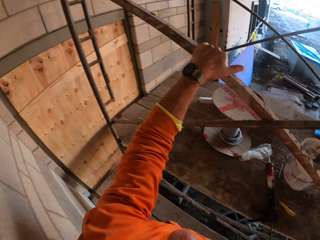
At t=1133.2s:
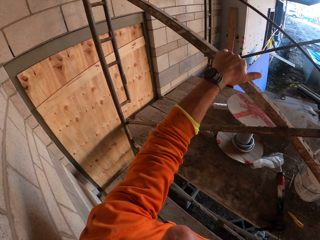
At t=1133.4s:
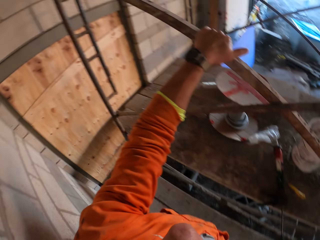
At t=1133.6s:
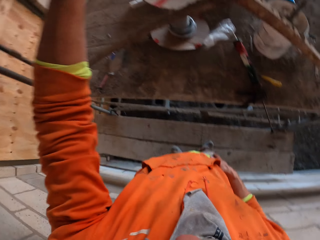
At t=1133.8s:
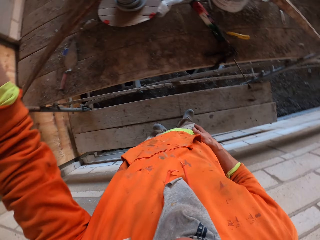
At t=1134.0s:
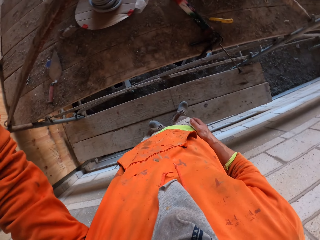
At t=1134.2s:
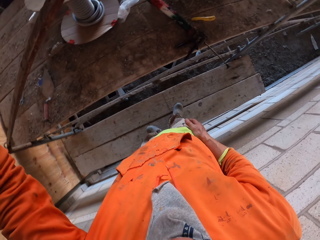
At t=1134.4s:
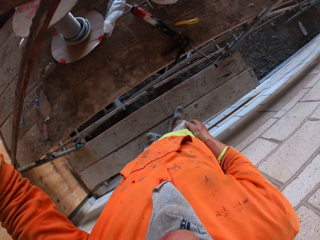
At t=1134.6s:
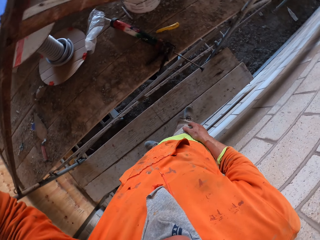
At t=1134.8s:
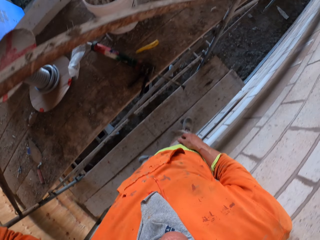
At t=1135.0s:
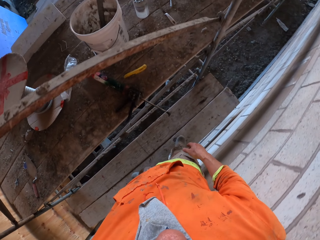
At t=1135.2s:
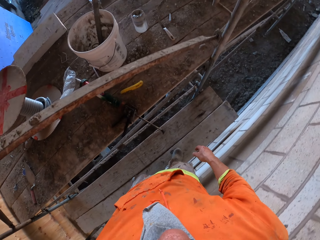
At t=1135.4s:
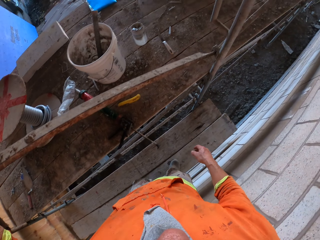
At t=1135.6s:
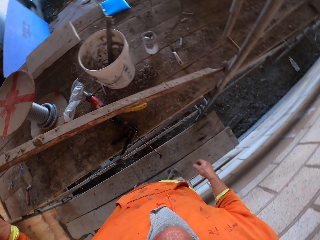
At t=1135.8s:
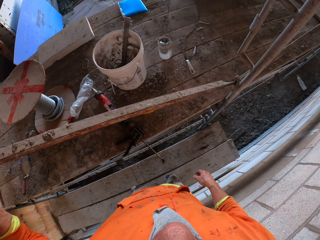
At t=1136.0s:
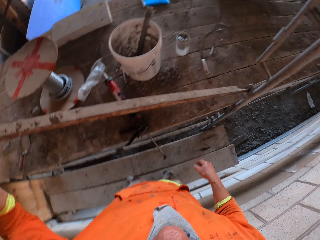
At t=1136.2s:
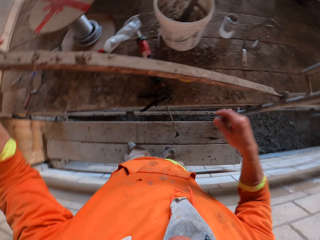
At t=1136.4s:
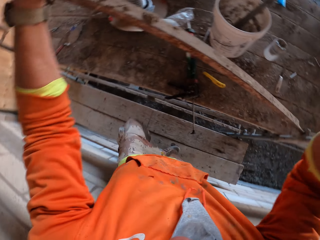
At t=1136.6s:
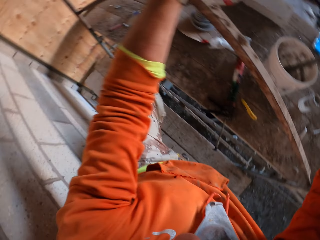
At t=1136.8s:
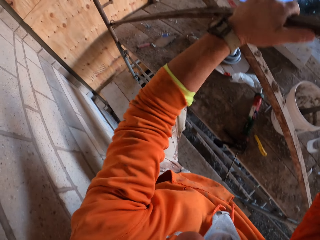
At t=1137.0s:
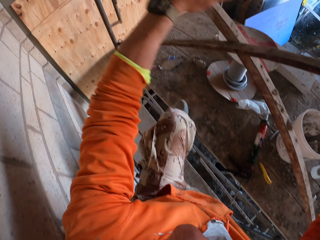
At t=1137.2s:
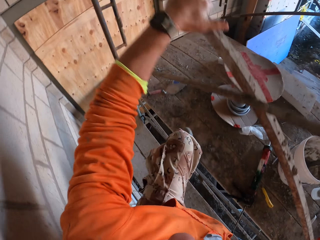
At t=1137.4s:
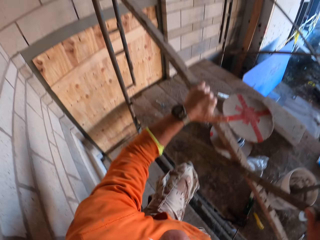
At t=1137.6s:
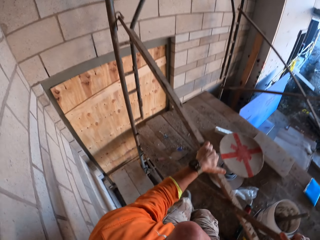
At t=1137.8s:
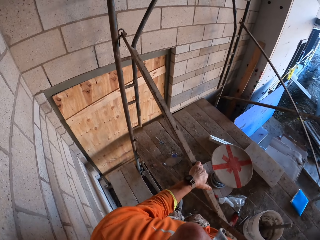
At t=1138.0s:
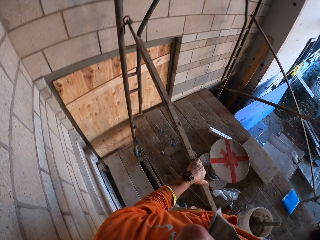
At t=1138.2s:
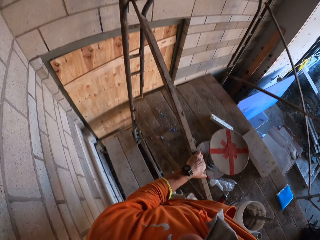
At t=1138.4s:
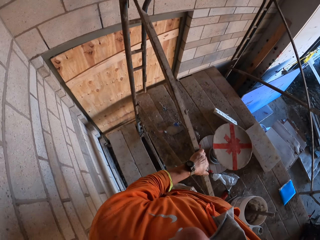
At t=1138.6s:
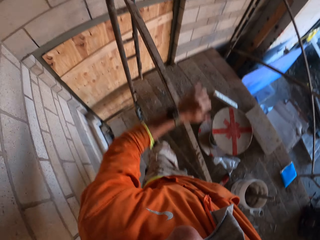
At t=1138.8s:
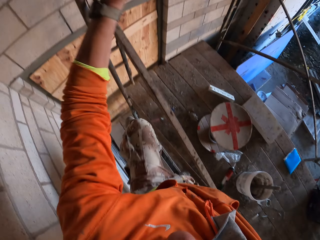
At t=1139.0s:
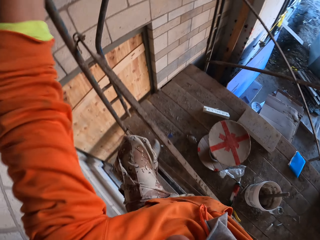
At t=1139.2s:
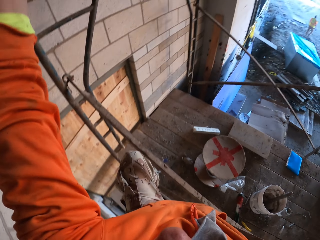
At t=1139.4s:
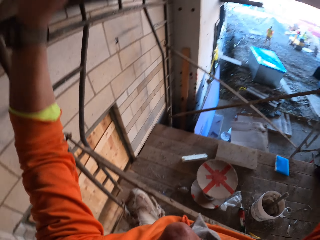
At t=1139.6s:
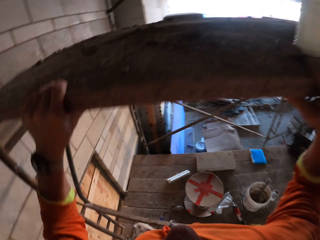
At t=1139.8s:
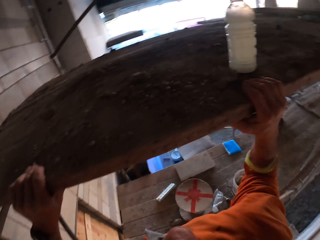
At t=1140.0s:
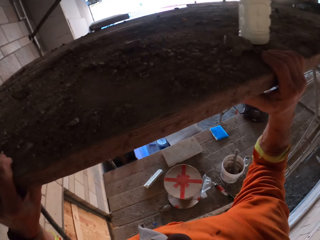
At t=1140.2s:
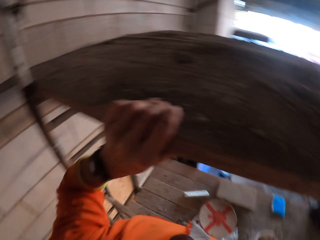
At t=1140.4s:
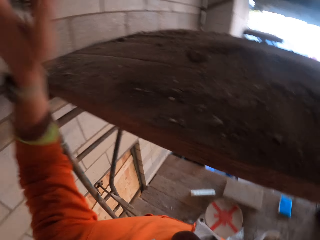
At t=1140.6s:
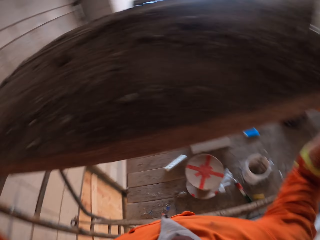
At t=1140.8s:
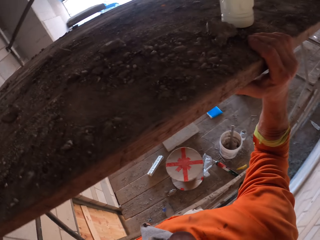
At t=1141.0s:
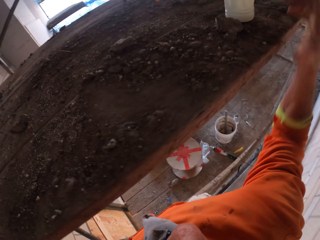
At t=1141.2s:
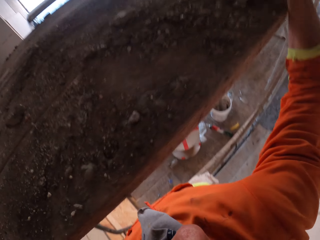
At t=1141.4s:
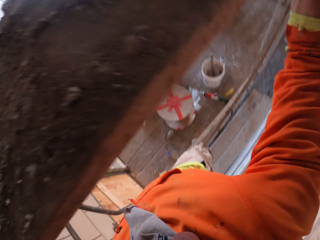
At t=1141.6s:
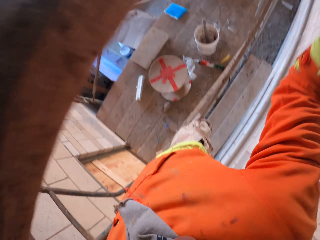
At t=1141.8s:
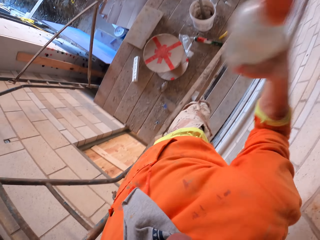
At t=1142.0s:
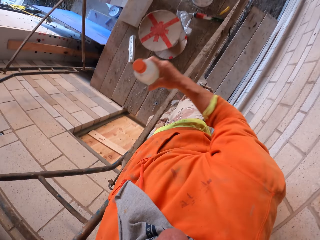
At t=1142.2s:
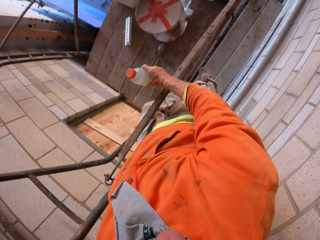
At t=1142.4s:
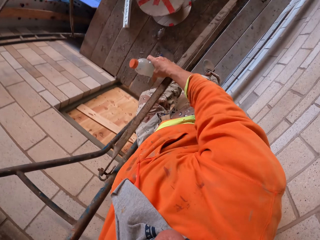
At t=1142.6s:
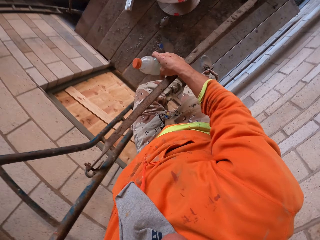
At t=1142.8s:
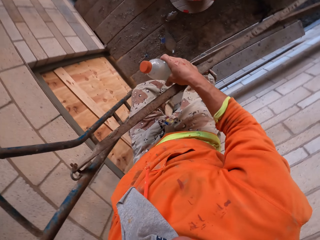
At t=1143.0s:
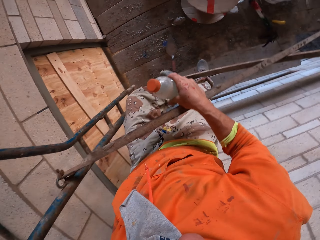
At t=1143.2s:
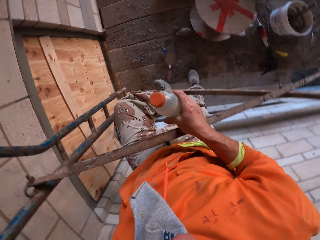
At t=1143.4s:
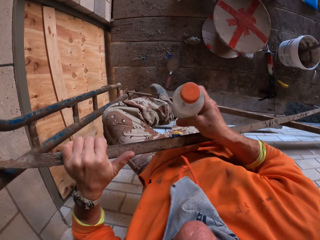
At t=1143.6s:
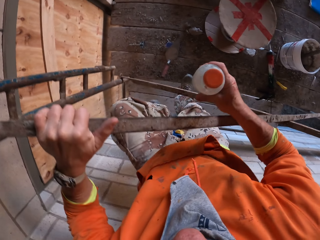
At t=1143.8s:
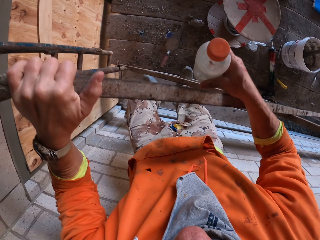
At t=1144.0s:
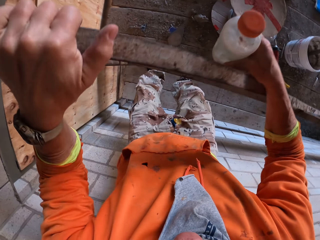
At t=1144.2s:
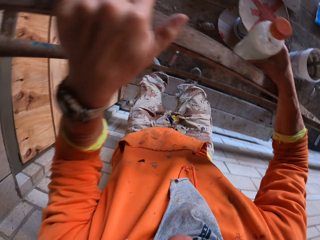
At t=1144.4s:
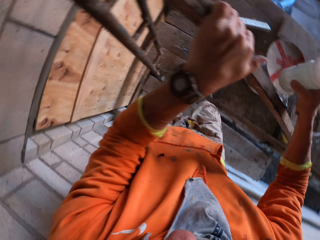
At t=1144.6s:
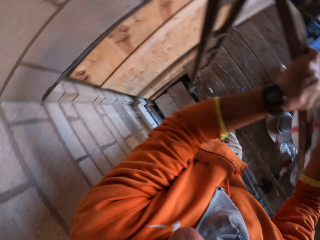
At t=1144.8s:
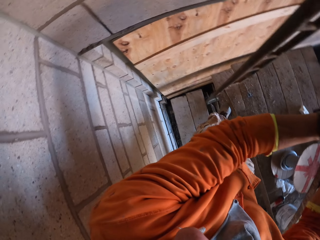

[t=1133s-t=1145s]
The camera wearer stares at the compound. They climb on the metal stand. They pick up a plastic bottle of water admixture with the right hand. They drop from the metal stand.

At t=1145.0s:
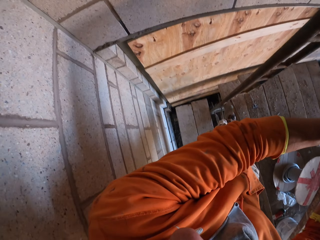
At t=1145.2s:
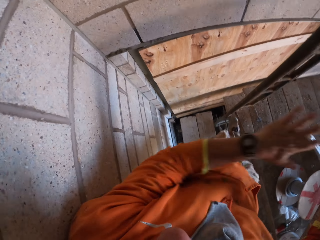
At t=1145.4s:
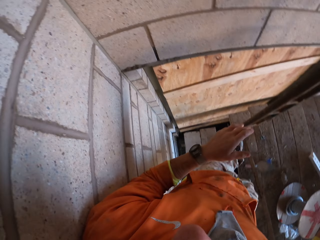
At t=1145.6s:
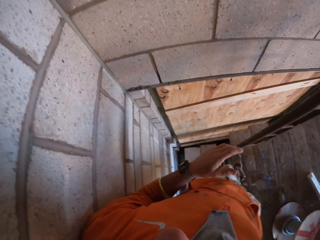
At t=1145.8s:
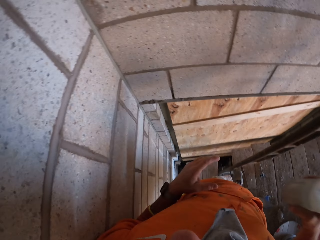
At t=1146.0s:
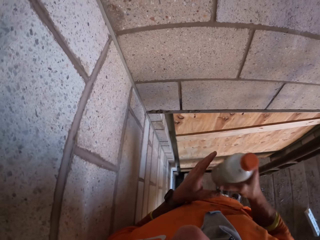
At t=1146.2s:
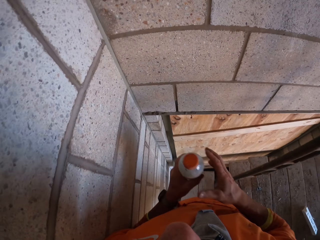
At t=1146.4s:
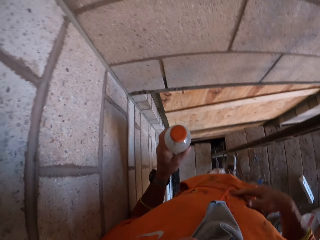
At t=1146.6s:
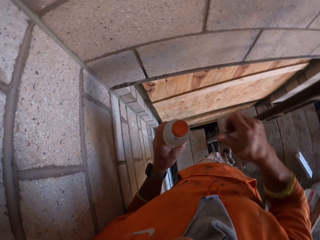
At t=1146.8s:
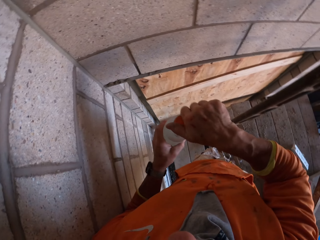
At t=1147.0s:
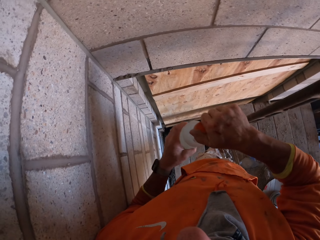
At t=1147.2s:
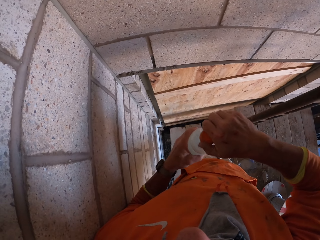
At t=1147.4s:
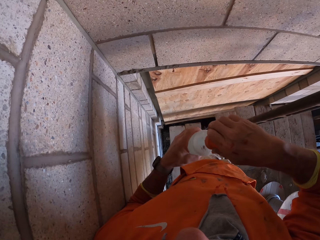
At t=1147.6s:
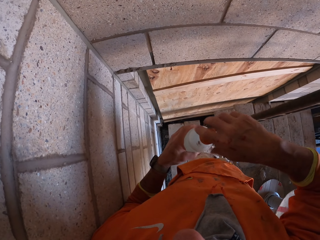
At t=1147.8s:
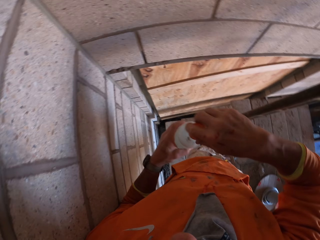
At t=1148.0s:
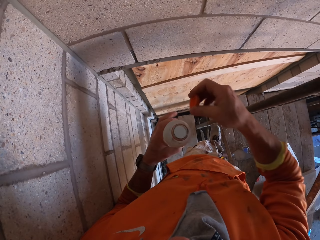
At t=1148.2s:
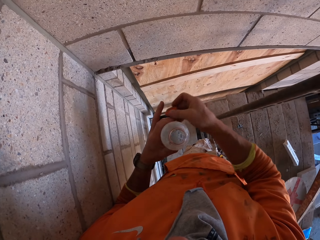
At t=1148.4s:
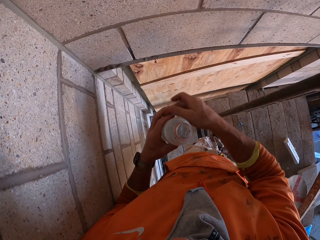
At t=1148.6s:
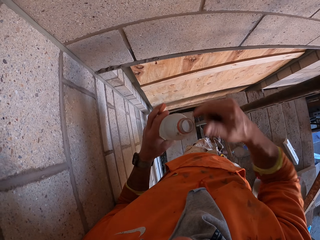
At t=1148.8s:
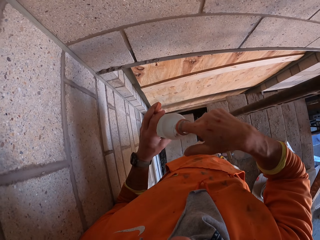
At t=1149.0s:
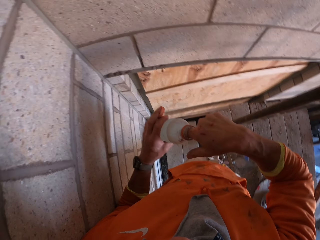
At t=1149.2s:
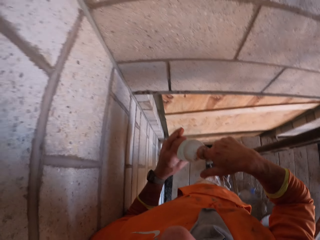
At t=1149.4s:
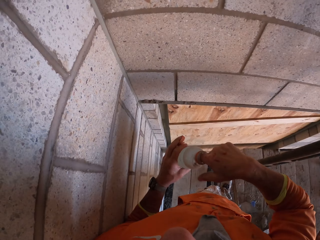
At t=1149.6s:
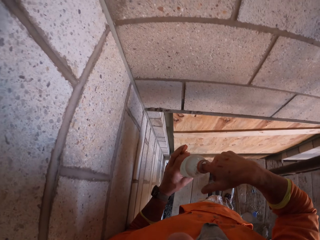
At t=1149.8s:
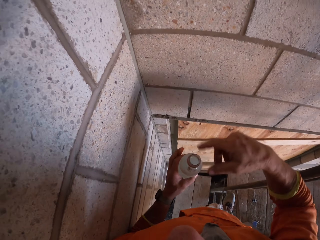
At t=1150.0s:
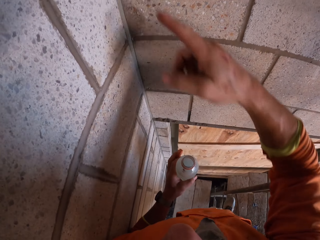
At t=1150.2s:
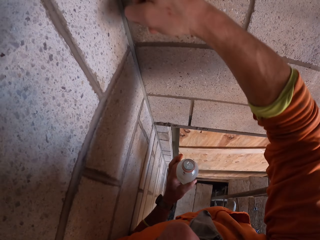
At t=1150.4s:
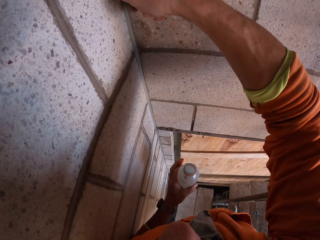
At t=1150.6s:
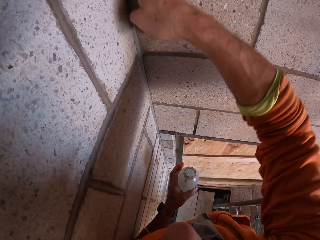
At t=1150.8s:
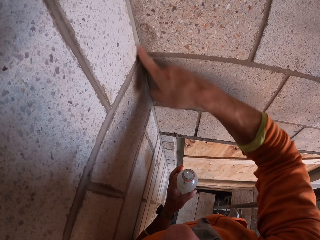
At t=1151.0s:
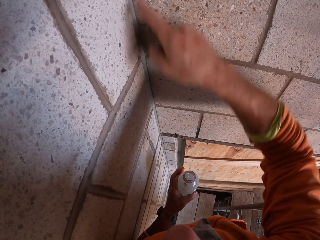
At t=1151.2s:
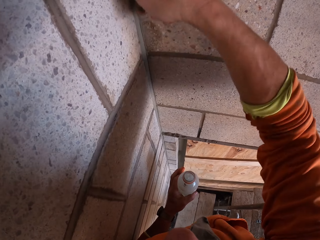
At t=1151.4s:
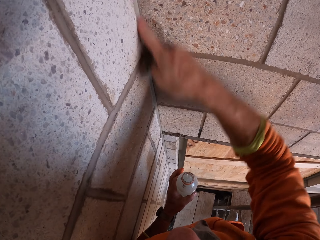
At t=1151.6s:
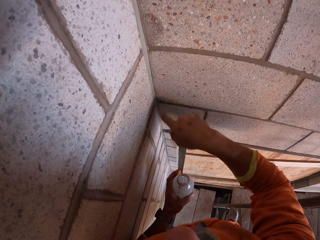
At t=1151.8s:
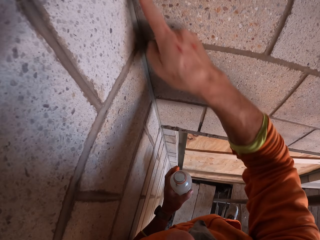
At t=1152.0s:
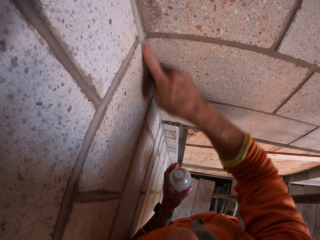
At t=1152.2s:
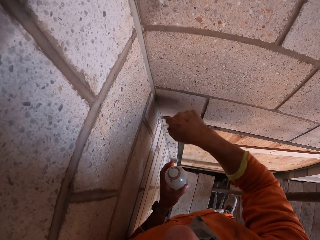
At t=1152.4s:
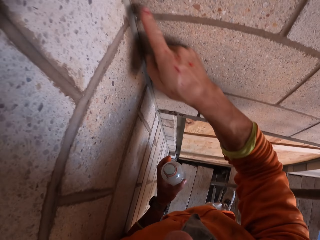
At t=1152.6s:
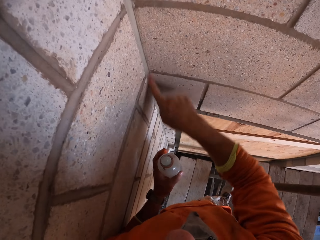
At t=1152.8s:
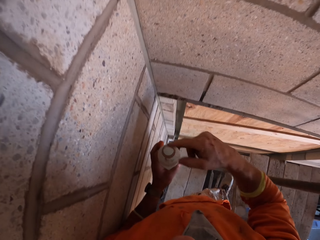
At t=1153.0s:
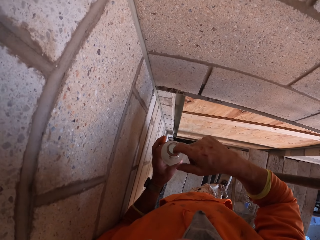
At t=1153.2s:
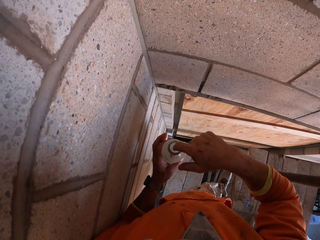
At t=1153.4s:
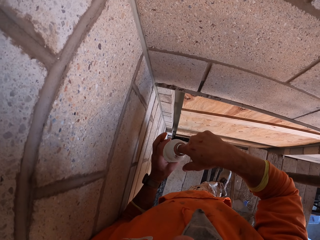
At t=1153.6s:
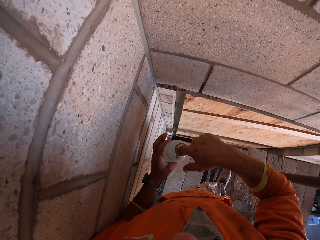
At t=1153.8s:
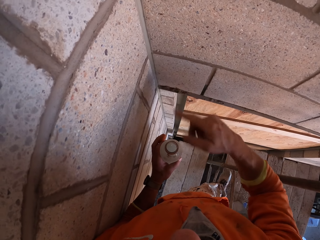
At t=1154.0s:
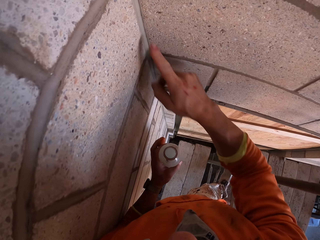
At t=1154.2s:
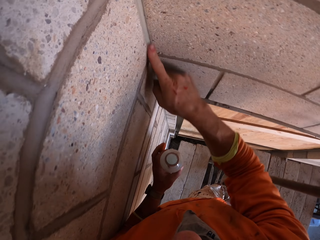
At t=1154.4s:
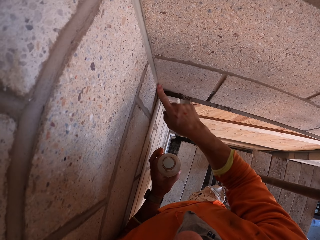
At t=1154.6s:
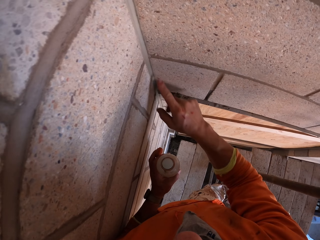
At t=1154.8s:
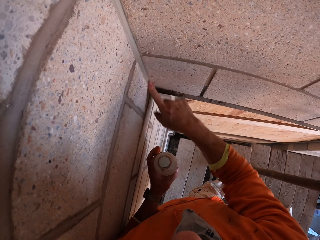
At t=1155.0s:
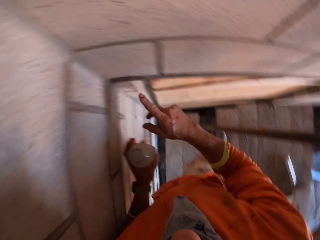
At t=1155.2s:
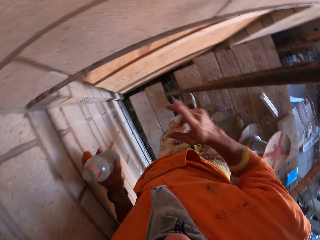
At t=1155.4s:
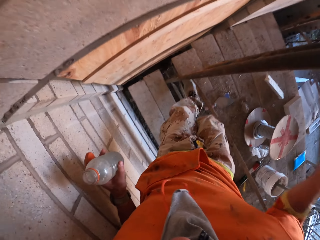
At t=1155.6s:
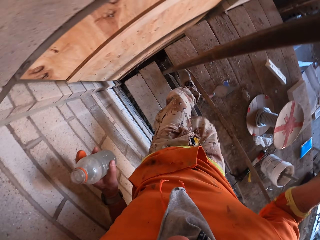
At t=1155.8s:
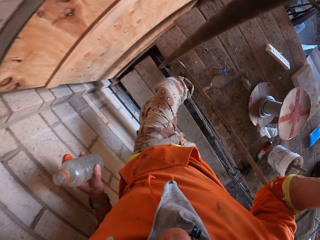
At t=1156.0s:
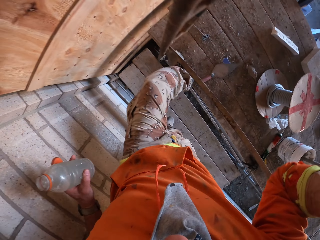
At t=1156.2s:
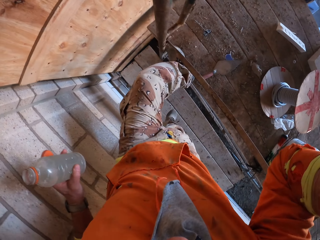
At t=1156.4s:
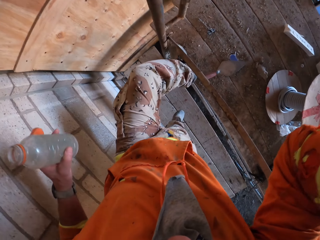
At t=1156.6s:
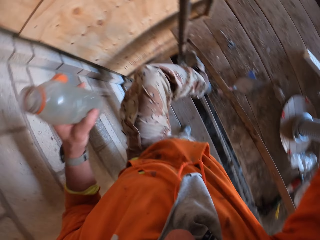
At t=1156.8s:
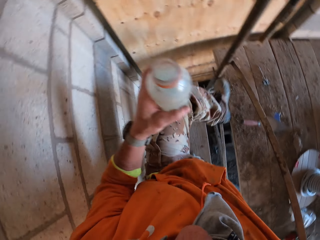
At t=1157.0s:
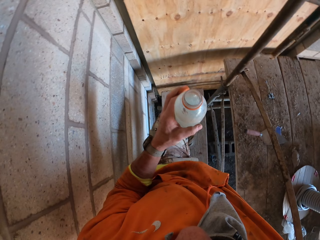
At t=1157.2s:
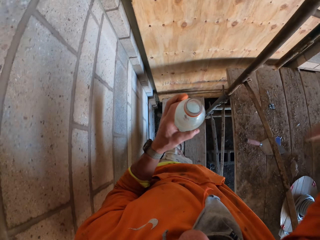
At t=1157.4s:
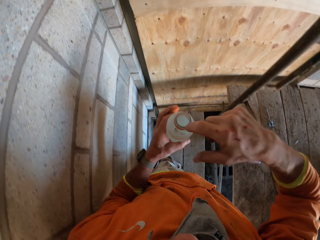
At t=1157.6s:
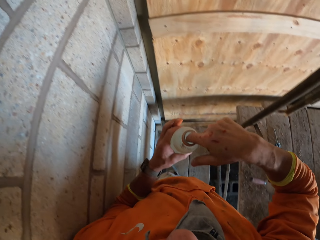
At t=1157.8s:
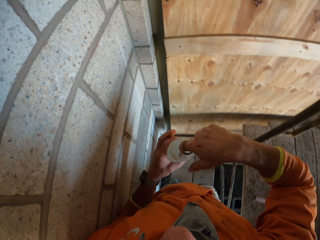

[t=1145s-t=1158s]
The camera wearer swings the left hand. He moves the plastic bottle to the left hand. He wipes the right hand on the clothes. He opens the plastic bottle. He moves the bottle top to the right hand. He swings the right hand. He dips the finger in the plastic bottle. He applies the admixture on the cement on the wall with his finger. He dips the finger in the plastic bottle. He applies something on the wall. He holds the metal stand with the right hand. He drops from the metal stand.